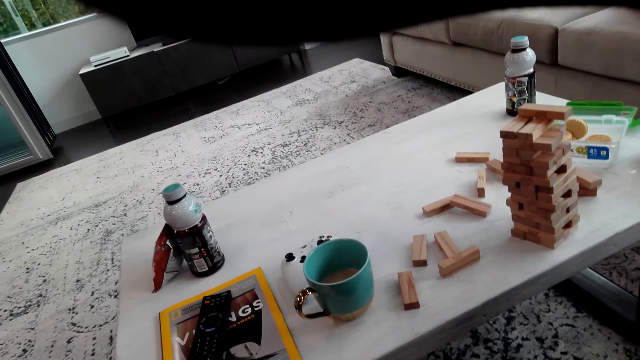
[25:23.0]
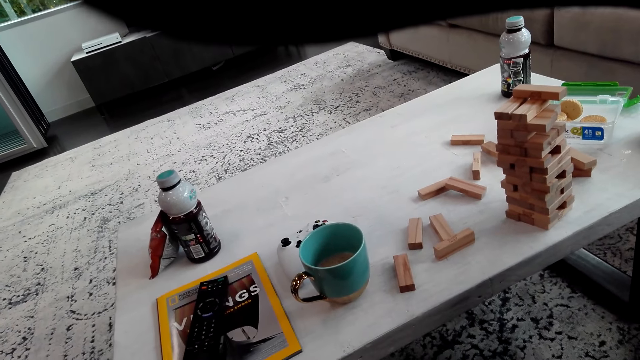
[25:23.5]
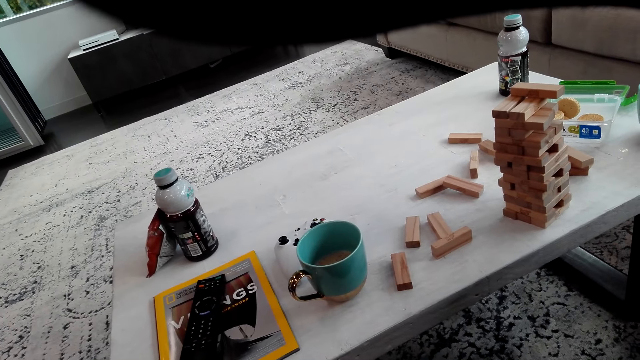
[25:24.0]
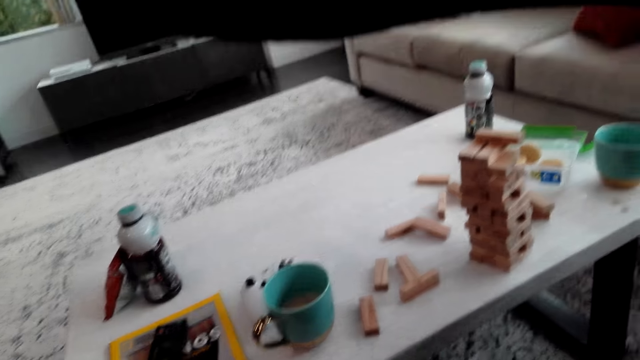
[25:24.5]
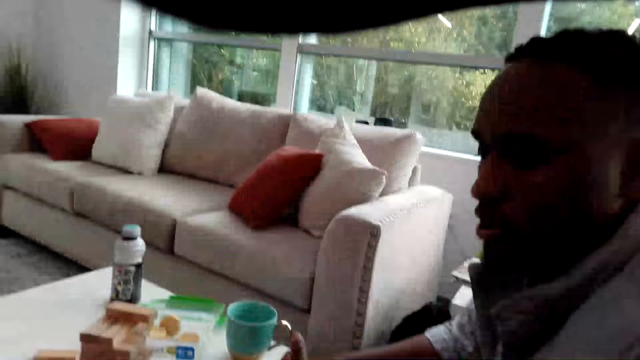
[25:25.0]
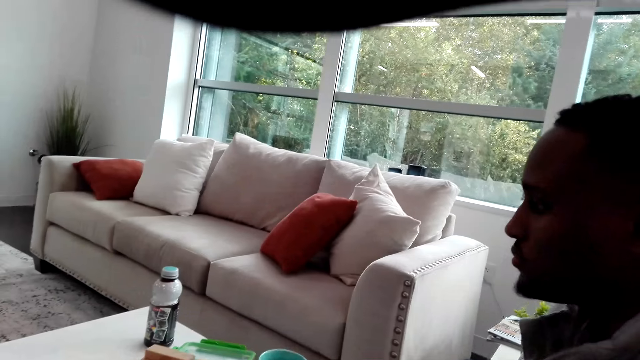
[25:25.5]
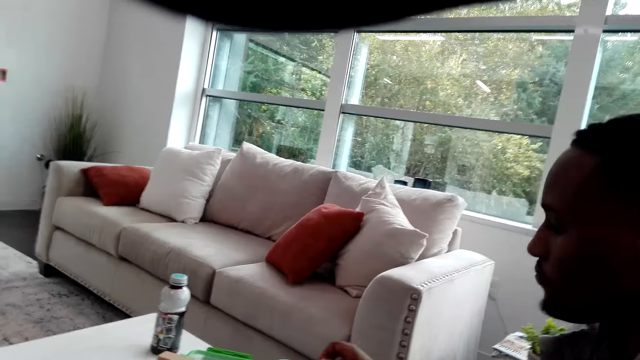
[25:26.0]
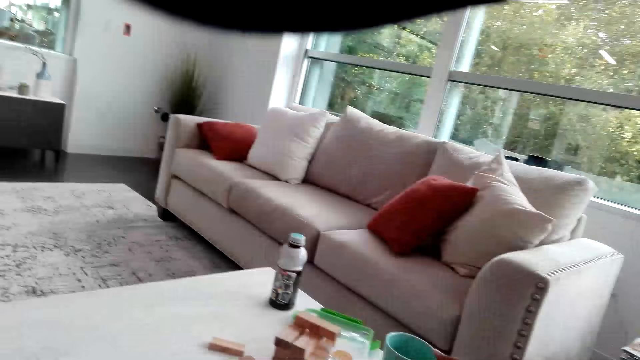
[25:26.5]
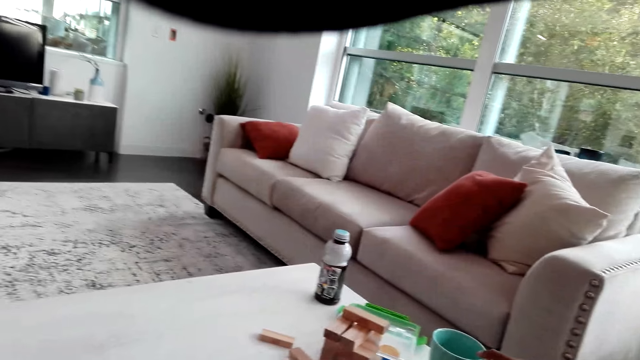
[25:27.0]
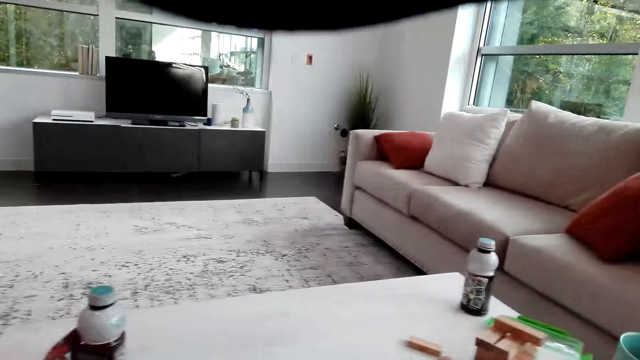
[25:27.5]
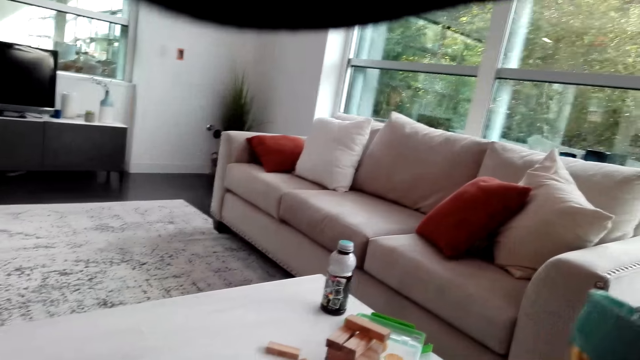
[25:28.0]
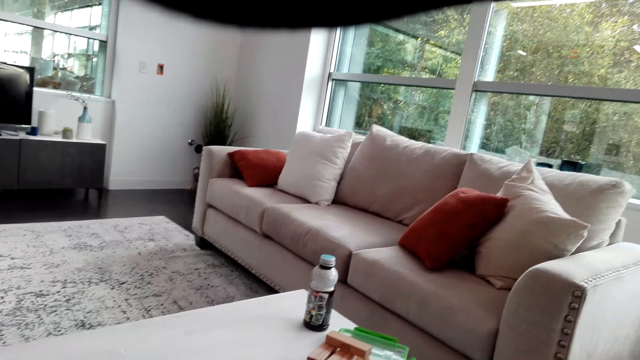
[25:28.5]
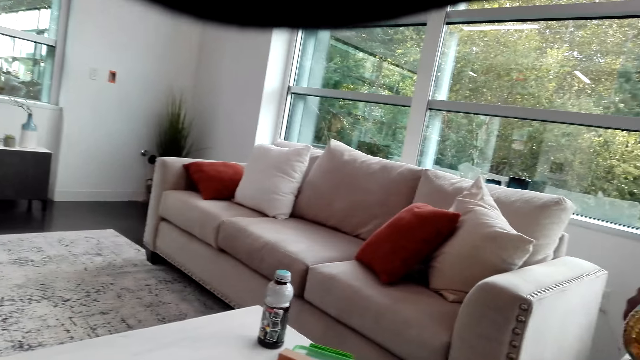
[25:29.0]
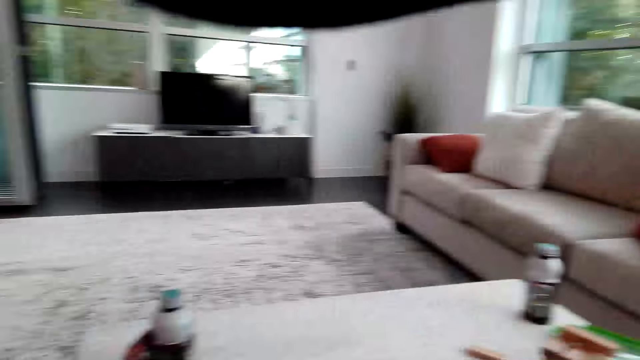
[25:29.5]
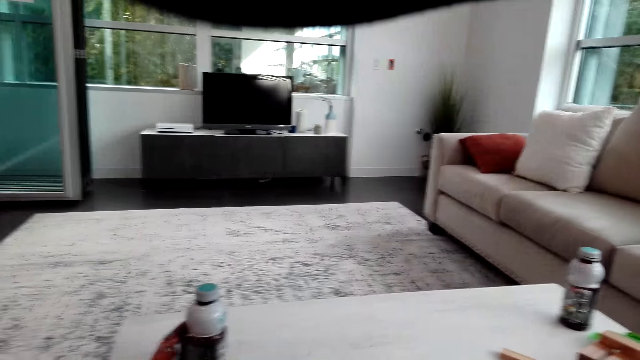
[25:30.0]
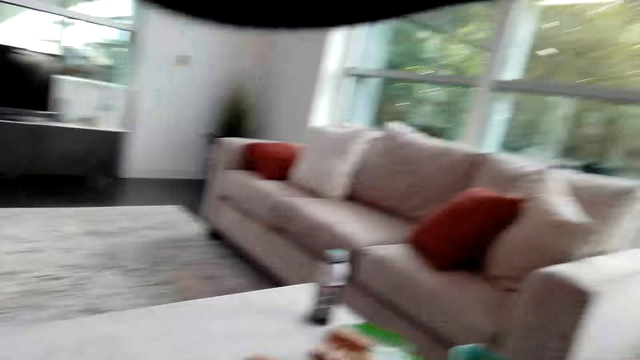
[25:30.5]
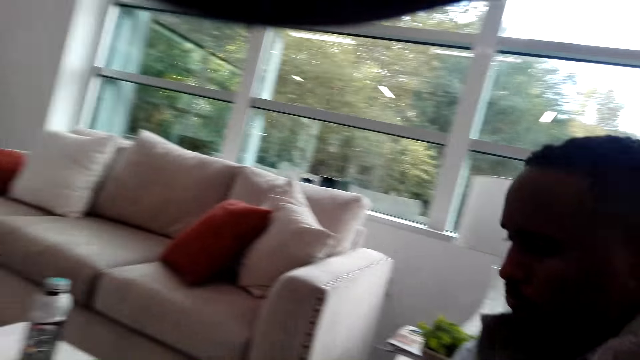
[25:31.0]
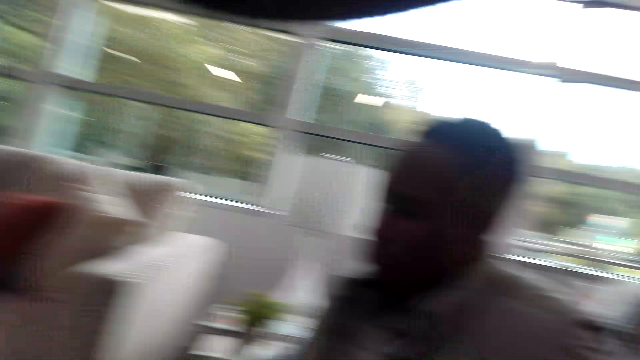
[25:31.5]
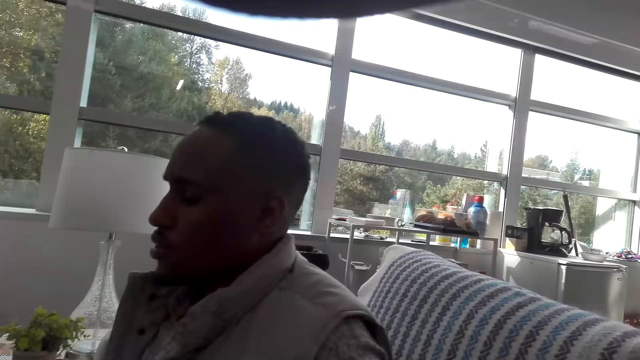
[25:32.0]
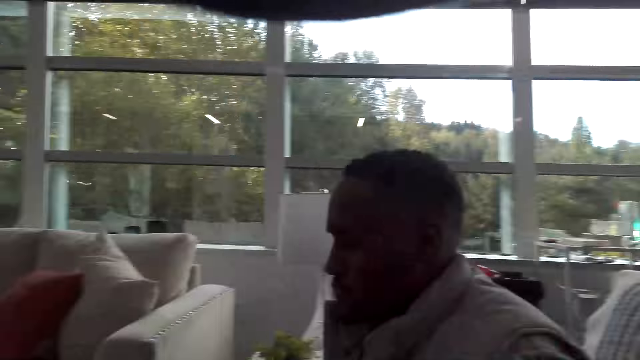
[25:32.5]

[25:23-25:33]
The camera wearer looks at a man. The man picks up a cup from the table. The camera wearer looks around the room.

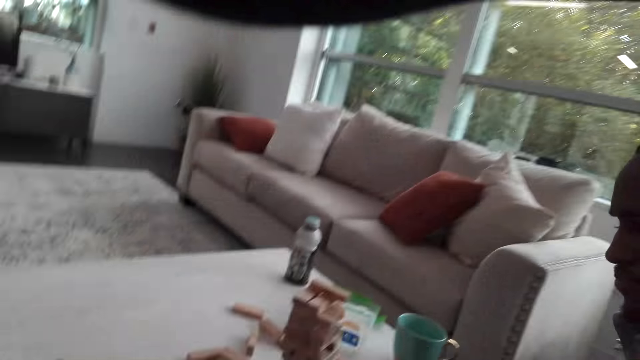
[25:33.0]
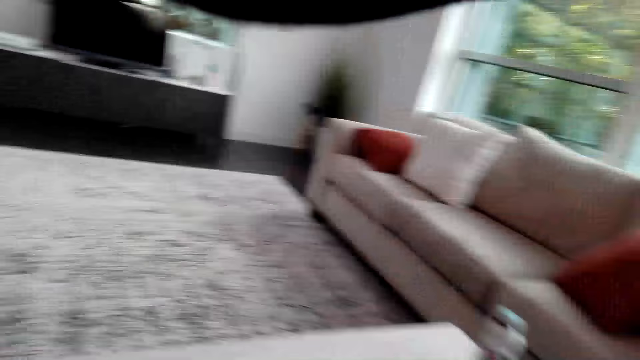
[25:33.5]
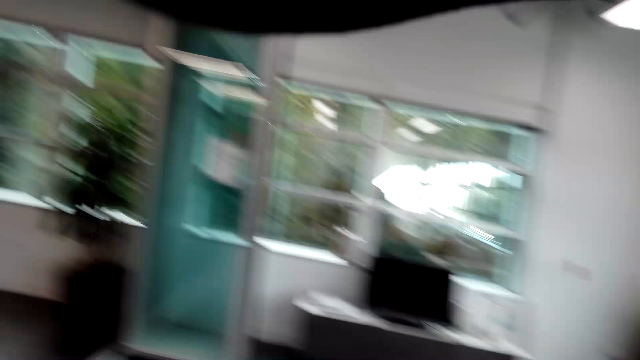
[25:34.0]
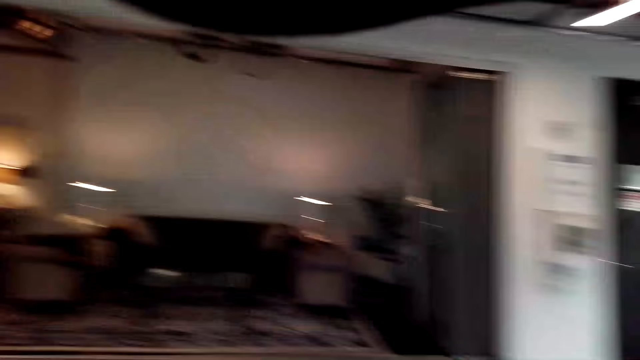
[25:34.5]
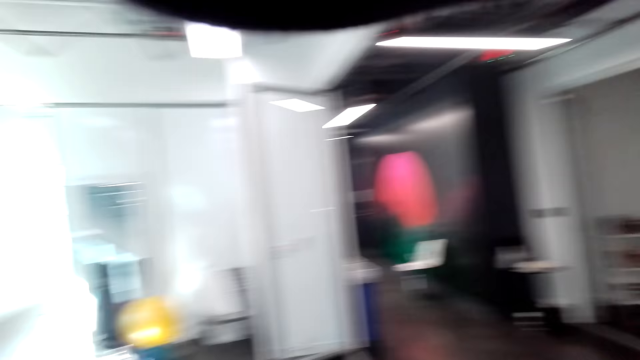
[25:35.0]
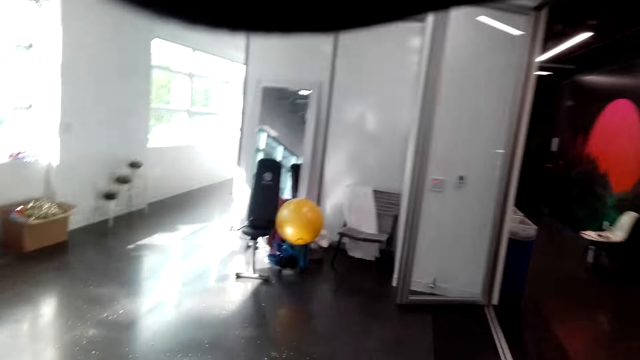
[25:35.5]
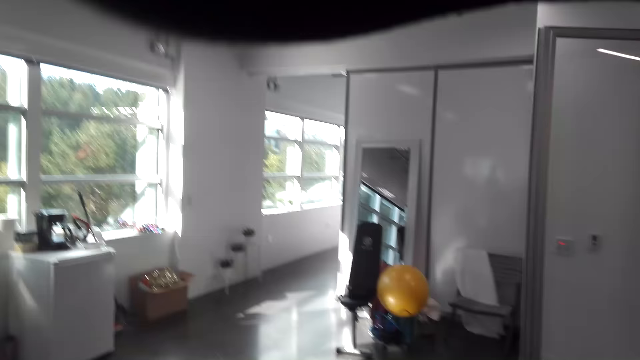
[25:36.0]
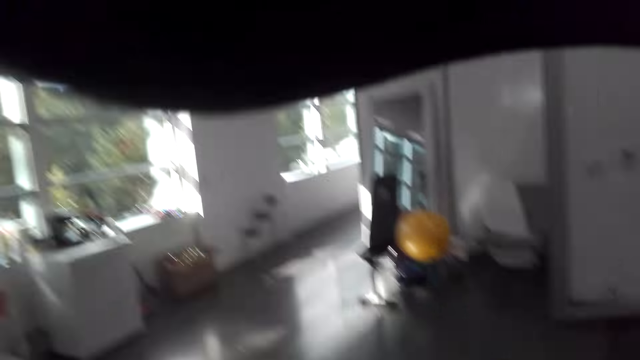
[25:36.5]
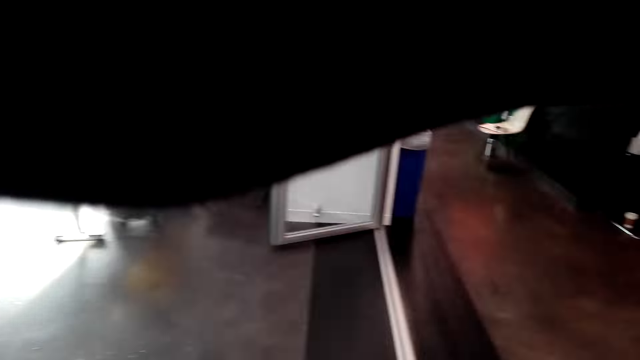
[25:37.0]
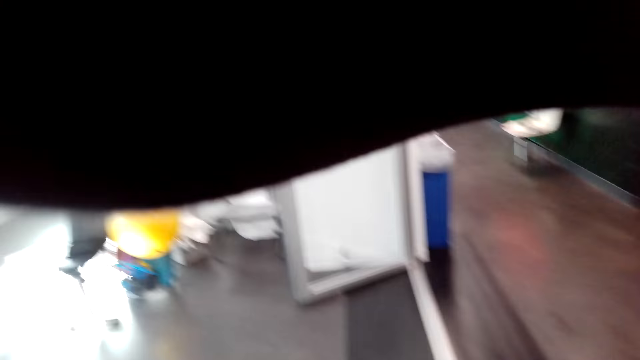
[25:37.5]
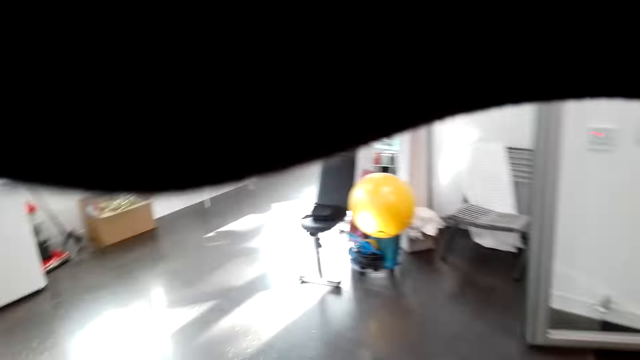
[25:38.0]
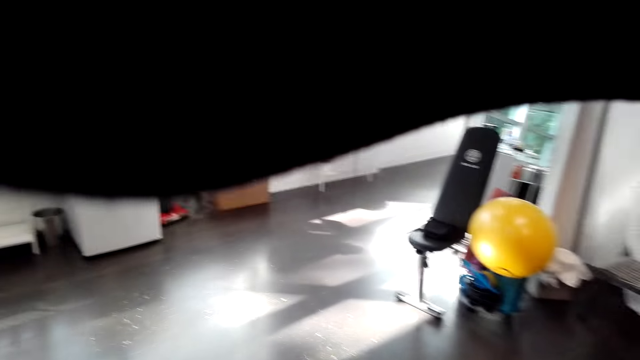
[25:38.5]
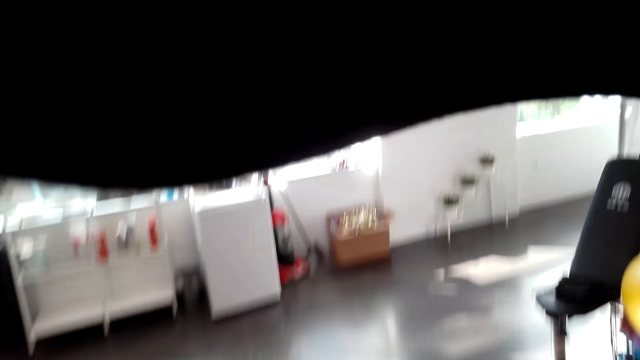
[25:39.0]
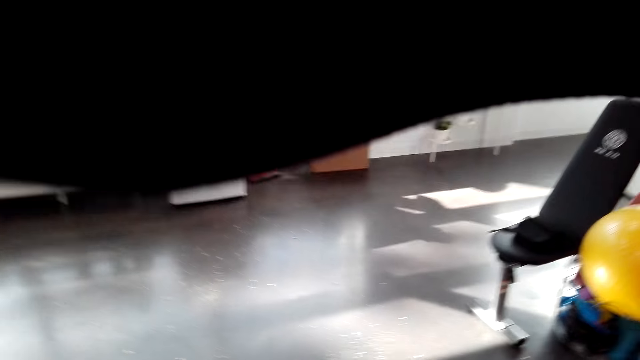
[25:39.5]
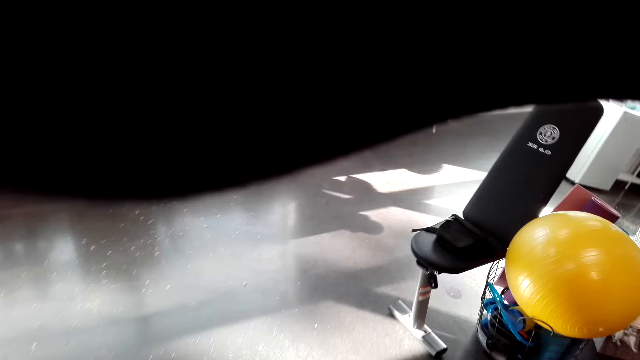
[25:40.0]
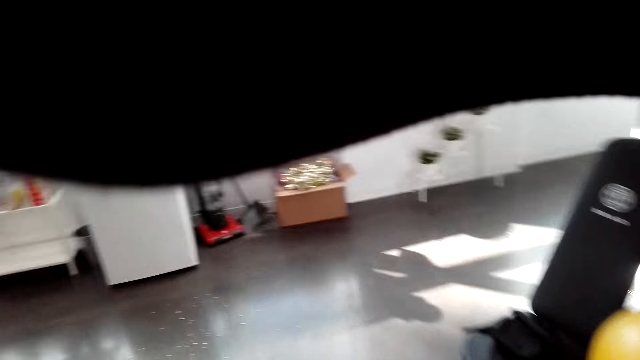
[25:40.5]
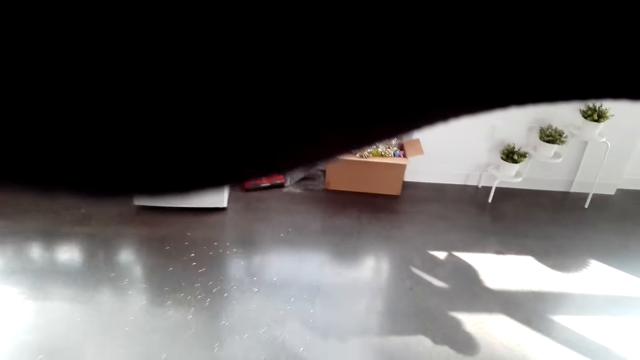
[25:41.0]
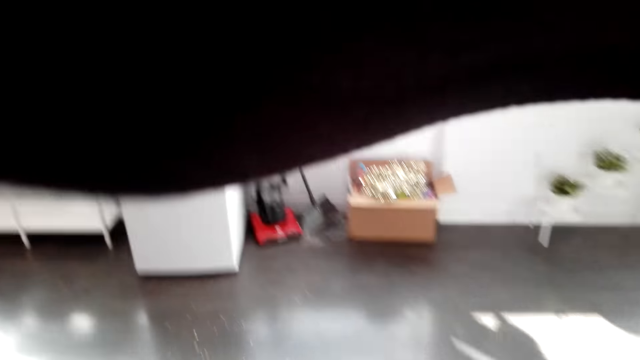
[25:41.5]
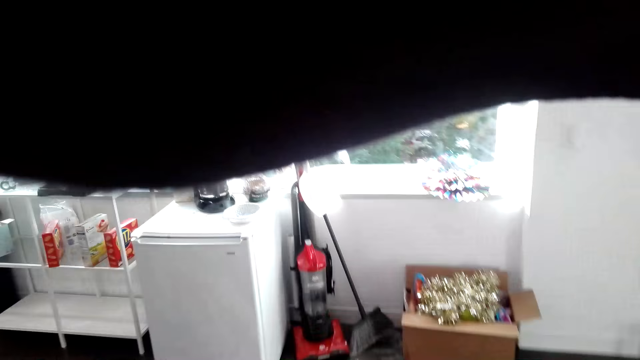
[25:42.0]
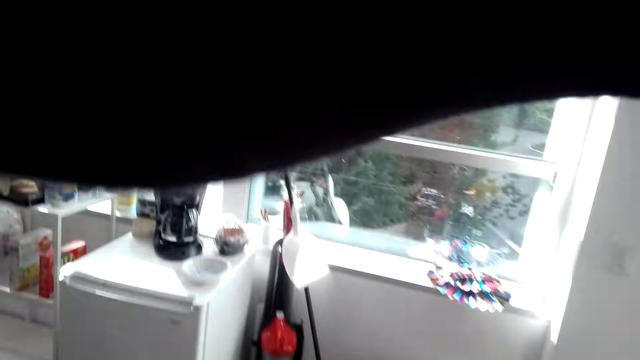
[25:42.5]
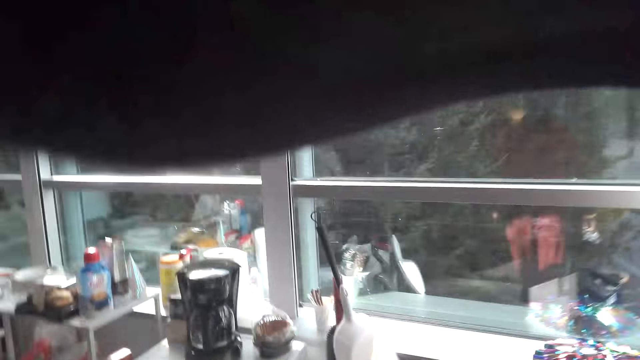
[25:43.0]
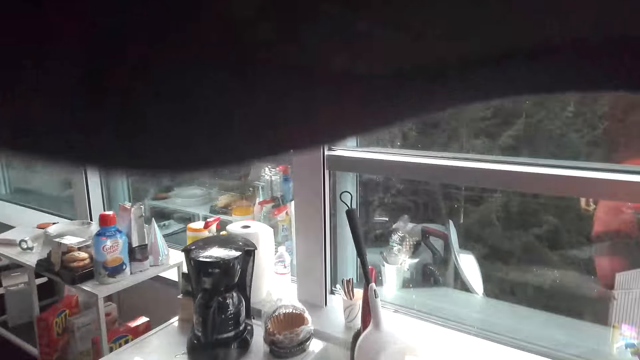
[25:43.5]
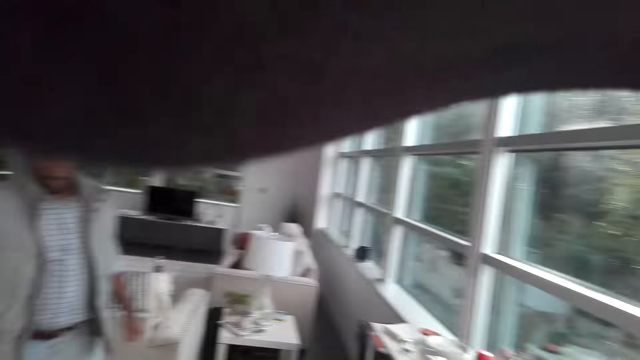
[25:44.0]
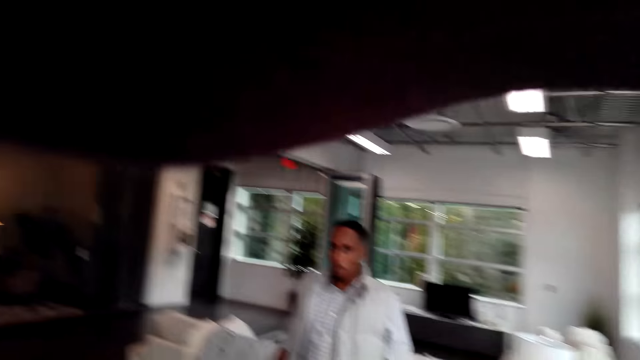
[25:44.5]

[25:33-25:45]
The camera wearer looks around the house. They look around the floor. They walk forward.
